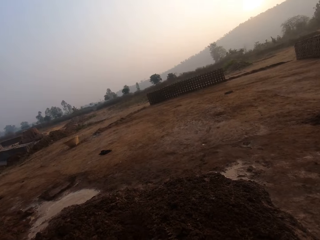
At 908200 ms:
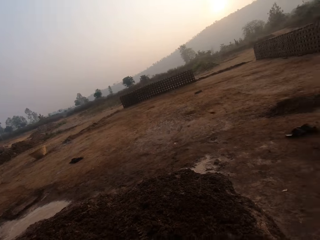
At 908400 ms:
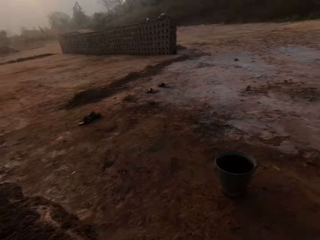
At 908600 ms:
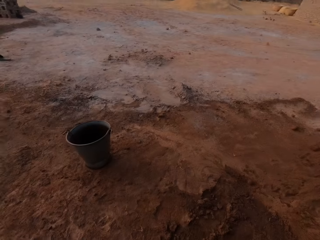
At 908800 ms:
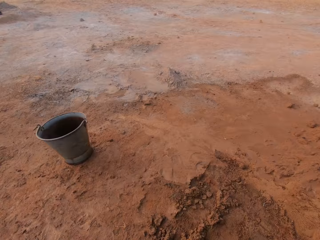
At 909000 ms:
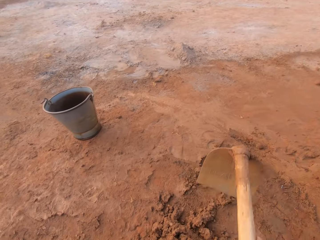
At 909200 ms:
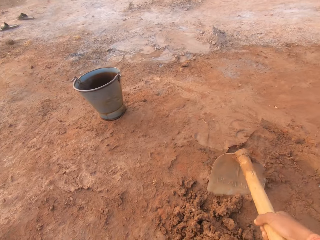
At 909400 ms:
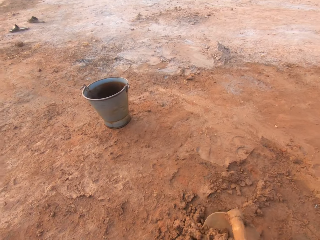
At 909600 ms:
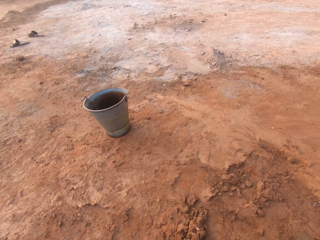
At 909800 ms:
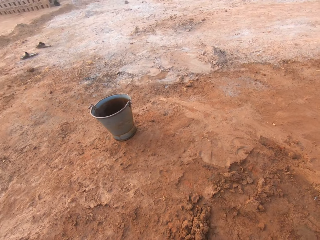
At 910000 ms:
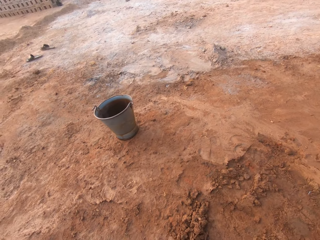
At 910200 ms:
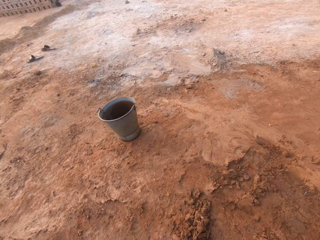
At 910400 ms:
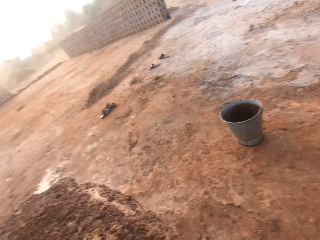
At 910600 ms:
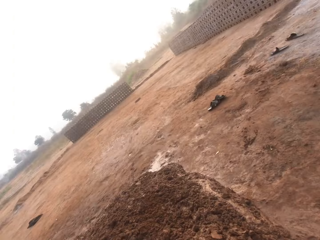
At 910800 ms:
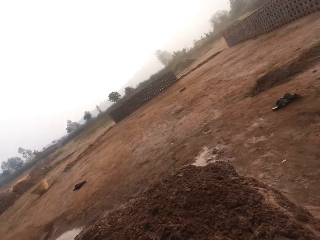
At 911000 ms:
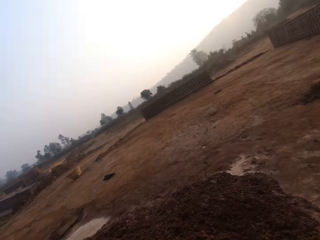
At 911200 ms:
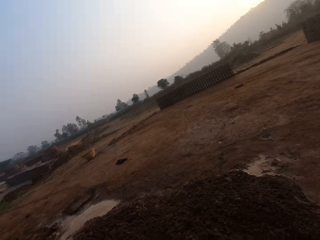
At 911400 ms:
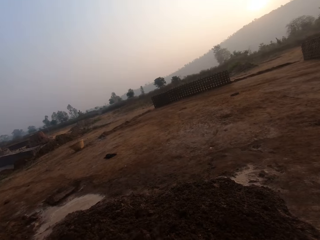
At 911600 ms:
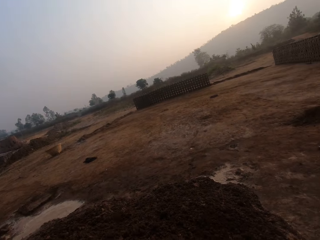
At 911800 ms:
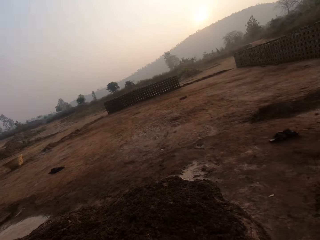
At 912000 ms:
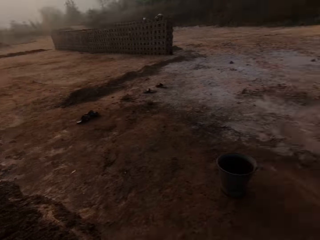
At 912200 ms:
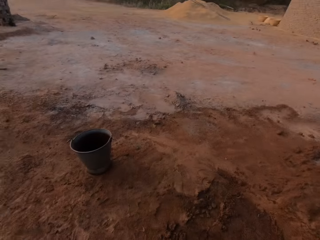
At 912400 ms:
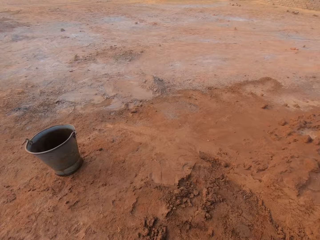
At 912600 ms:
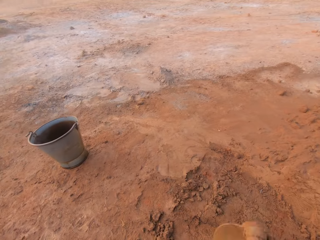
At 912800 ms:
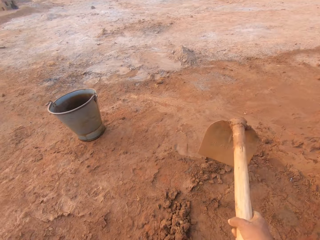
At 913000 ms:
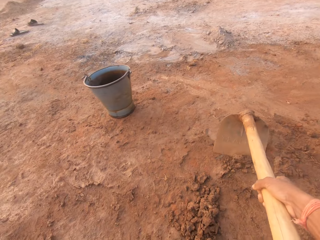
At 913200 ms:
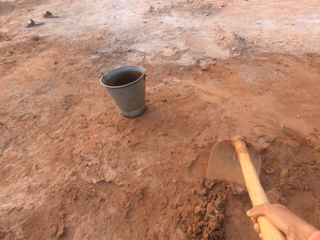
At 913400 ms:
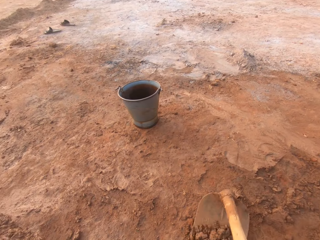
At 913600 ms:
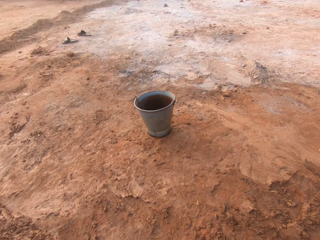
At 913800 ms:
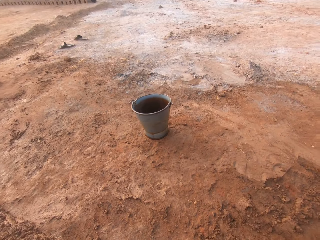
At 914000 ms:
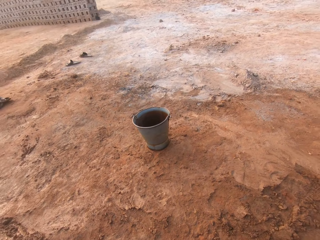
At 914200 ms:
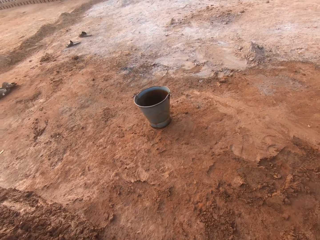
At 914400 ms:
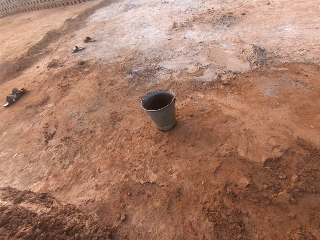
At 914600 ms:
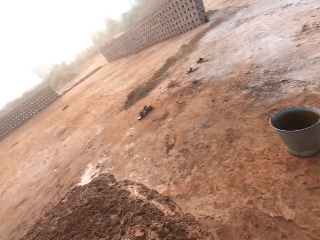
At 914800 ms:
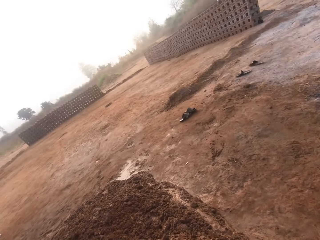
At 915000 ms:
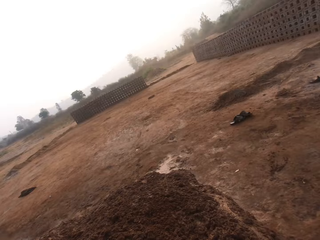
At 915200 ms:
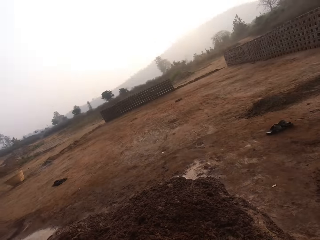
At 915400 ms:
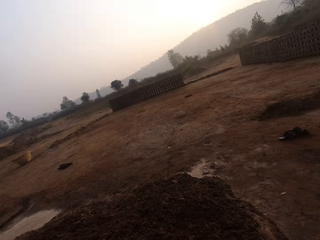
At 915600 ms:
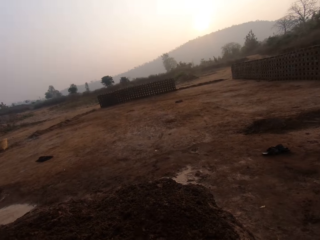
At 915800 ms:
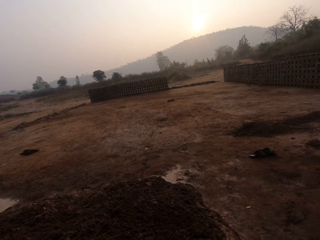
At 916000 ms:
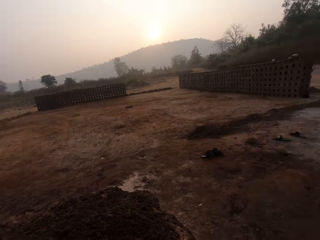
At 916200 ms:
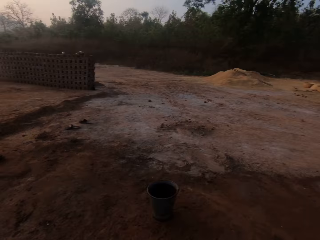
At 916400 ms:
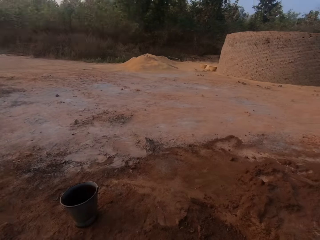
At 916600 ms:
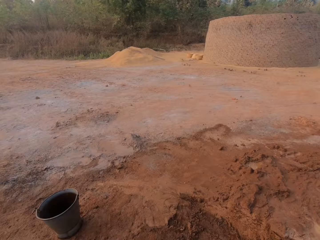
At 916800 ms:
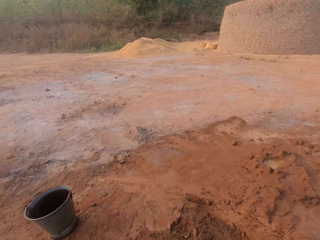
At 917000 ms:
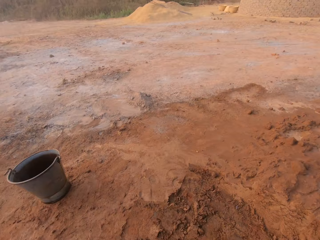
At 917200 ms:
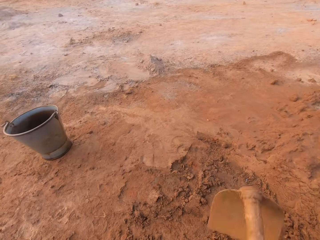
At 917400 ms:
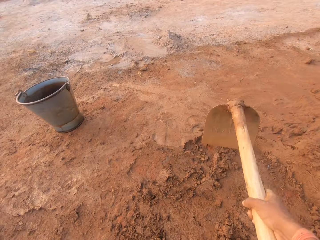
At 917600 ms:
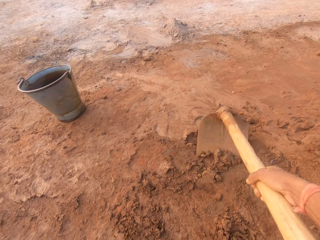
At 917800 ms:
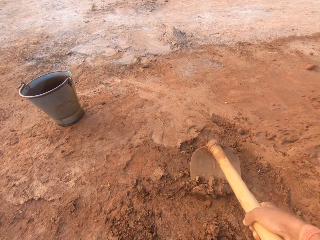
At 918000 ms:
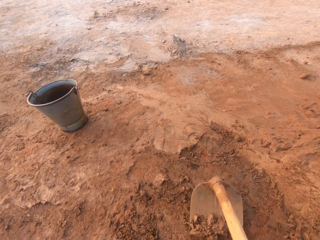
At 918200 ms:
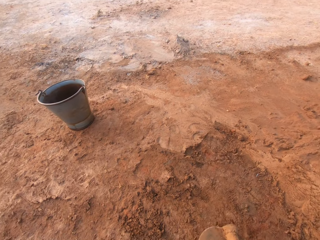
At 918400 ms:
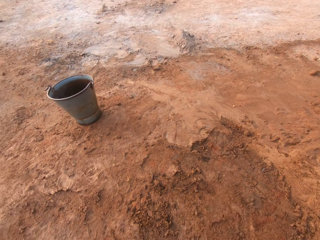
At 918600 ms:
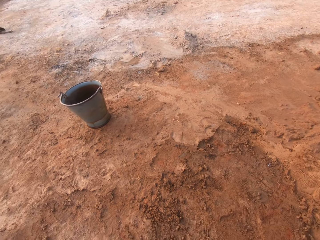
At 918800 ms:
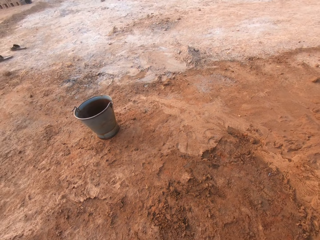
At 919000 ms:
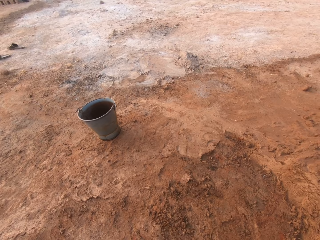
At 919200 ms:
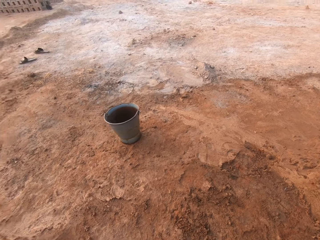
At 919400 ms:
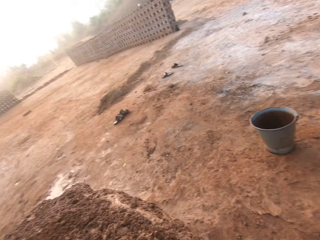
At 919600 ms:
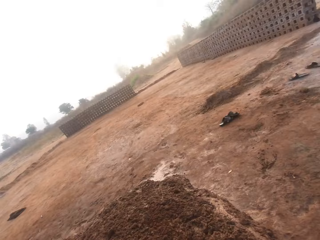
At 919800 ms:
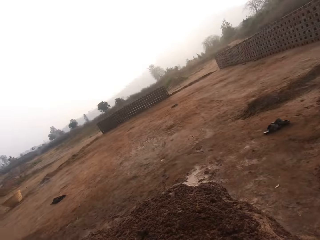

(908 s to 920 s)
The camera wearer gathers soil with a hoe.

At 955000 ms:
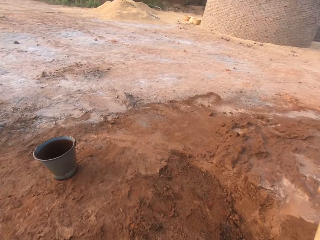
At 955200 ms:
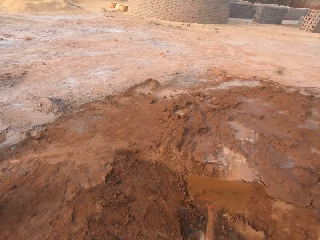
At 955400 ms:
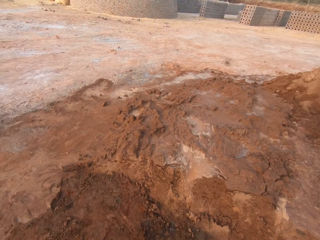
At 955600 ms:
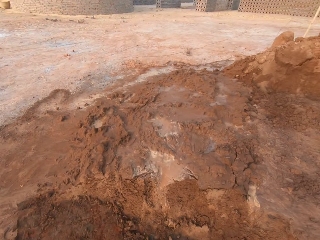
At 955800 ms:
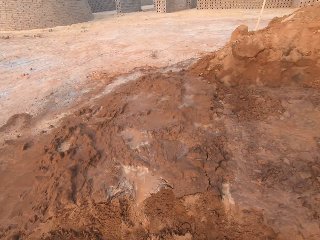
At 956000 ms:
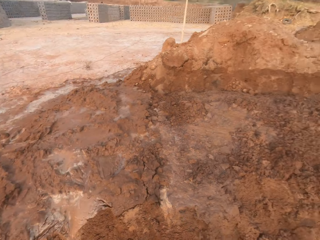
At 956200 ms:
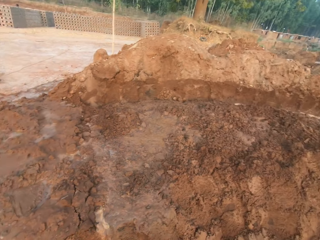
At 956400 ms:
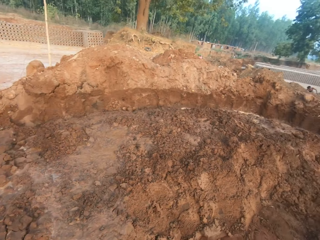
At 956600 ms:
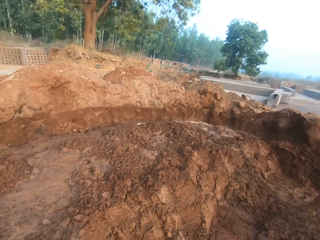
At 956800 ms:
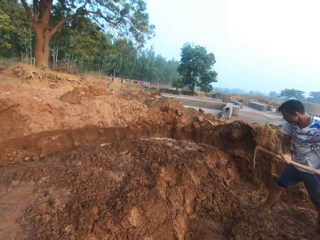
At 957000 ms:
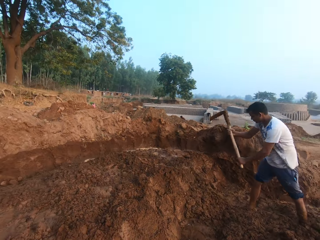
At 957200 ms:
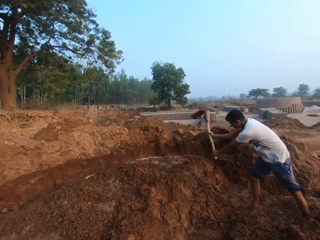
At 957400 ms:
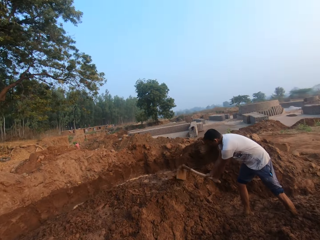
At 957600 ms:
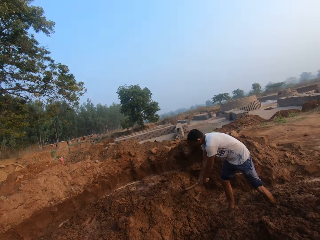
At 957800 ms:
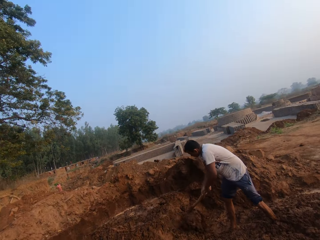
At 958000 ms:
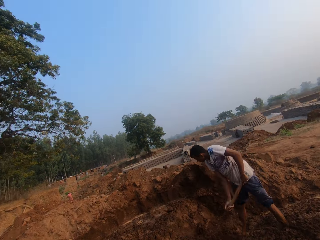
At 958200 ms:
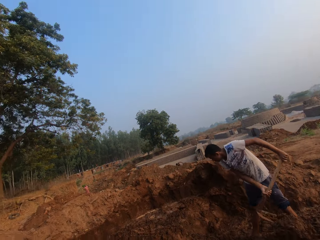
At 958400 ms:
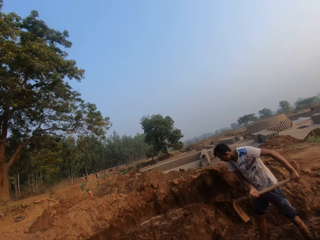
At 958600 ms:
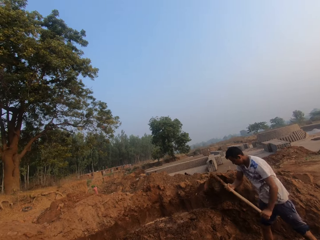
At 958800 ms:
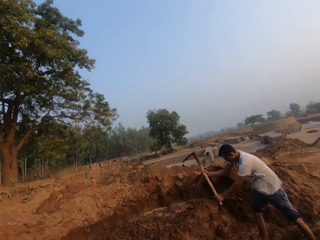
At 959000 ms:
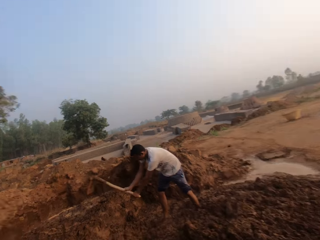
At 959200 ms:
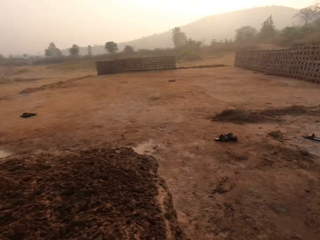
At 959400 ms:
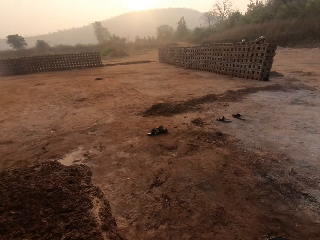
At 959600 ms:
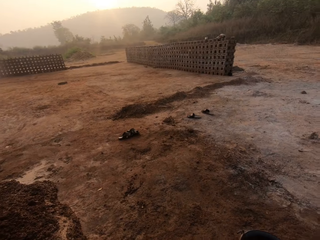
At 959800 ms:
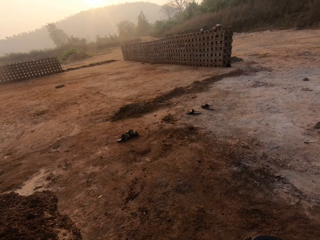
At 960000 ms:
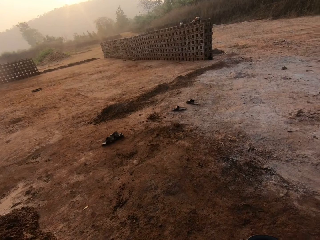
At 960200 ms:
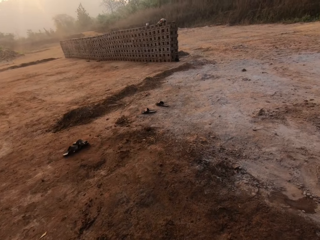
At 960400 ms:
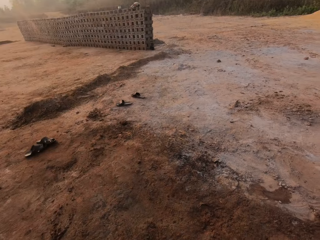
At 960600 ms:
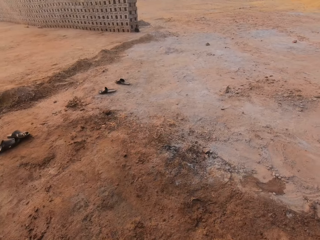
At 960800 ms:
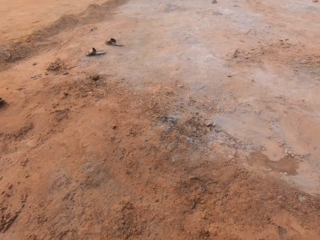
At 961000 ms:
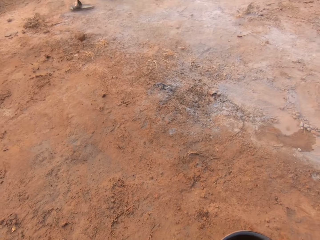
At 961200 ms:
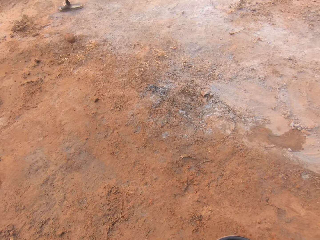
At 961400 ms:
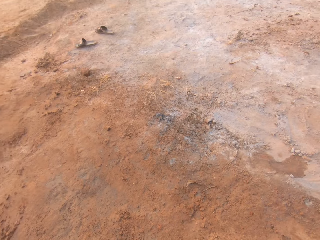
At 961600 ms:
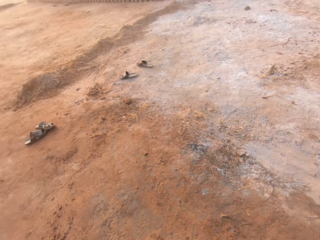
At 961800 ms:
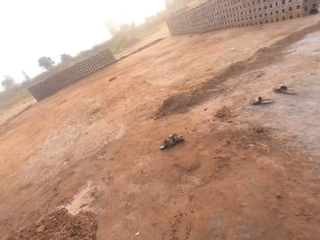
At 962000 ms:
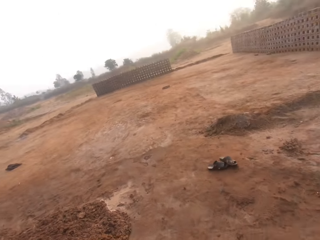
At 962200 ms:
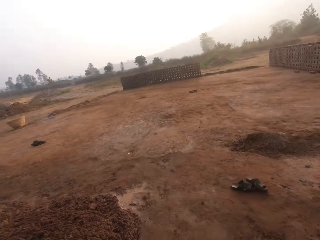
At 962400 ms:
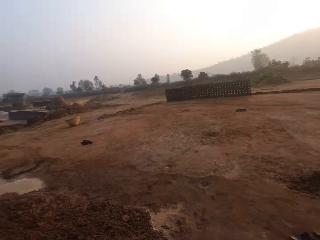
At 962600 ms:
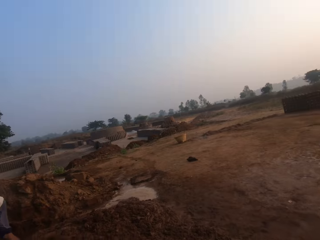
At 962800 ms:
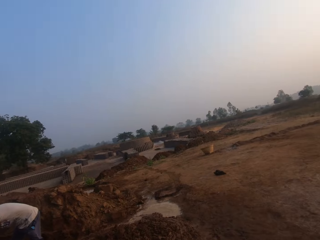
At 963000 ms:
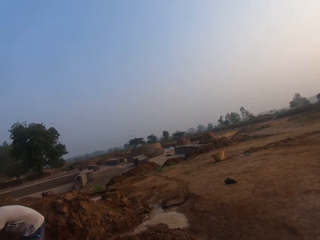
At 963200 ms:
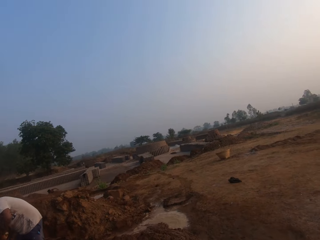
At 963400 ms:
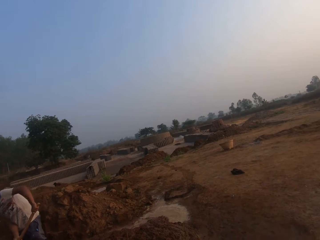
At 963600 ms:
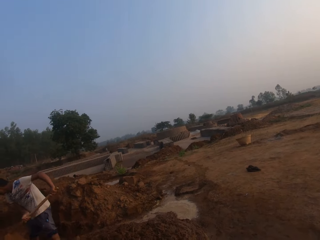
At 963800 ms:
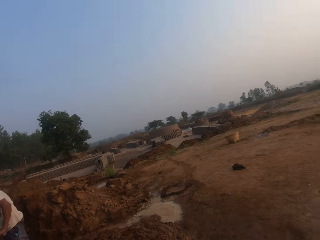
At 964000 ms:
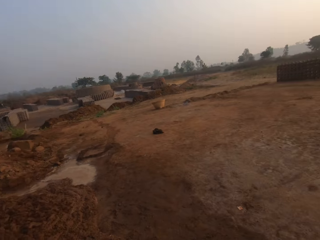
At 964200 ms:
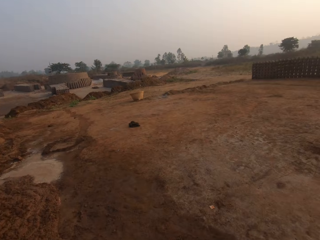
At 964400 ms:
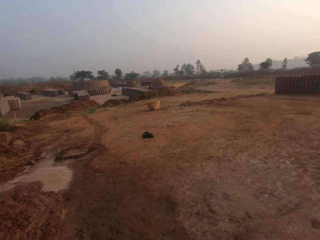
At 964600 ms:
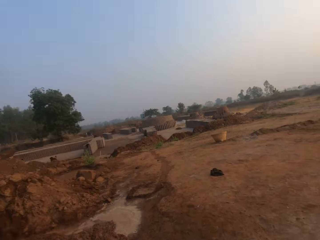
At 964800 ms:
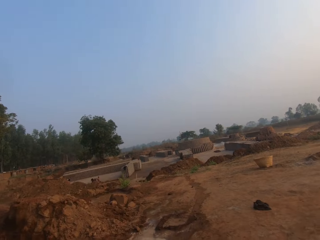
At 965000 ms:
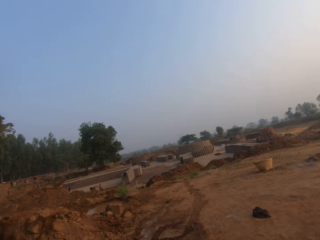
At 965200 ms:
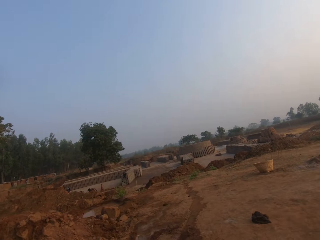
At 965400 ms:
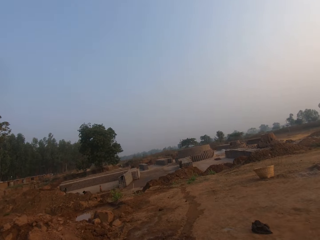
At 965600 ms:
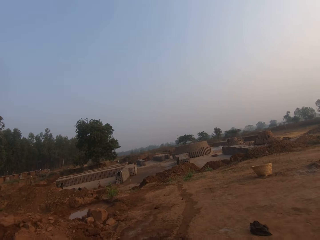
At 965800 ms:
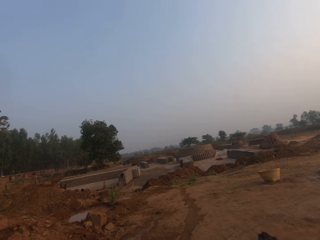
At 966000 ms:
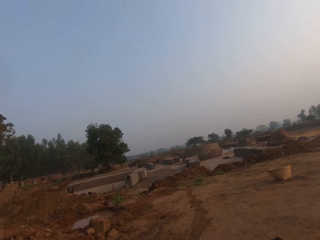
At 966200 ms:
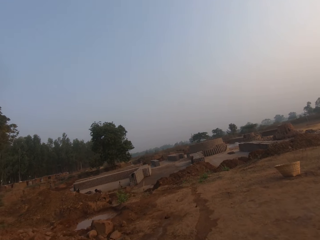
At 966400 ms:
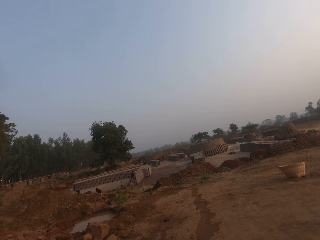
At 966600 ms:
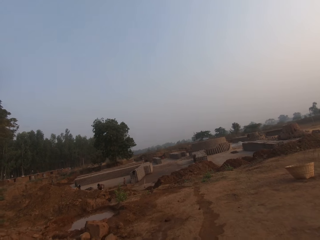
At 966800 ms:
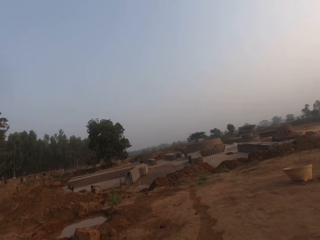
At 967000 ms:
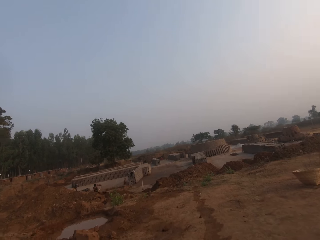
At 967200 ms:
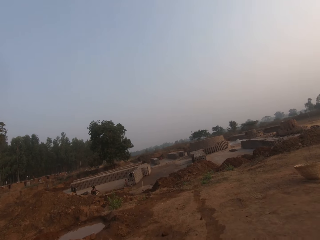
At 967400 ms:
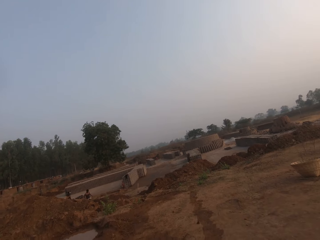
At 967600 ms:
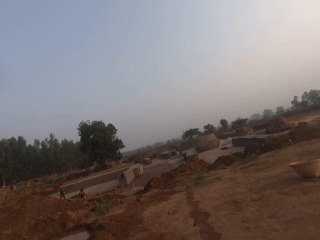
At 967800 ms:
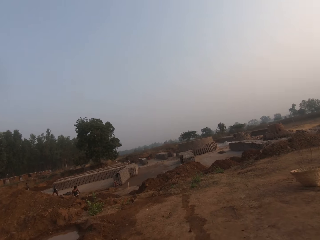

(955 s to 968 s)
A man digs the ground with a hoe in both hands. The camera wearer looks around. He picks up a bucket from the ground with his right hand. He walks.
